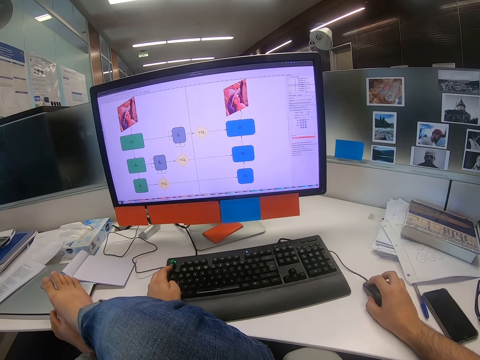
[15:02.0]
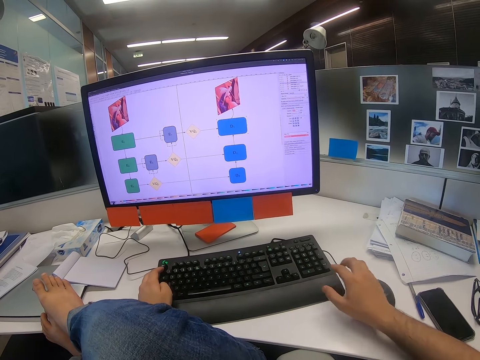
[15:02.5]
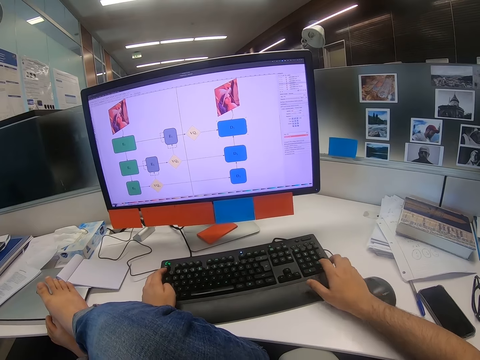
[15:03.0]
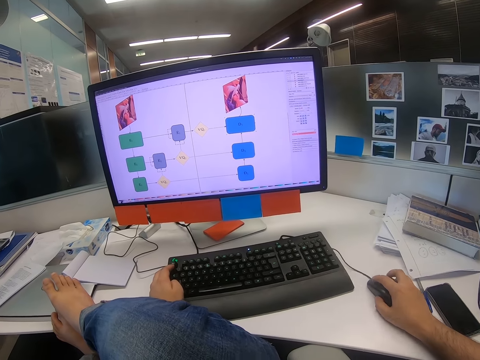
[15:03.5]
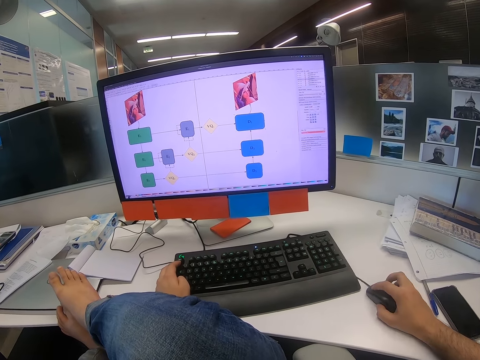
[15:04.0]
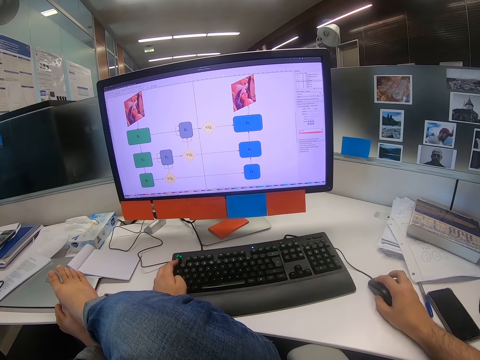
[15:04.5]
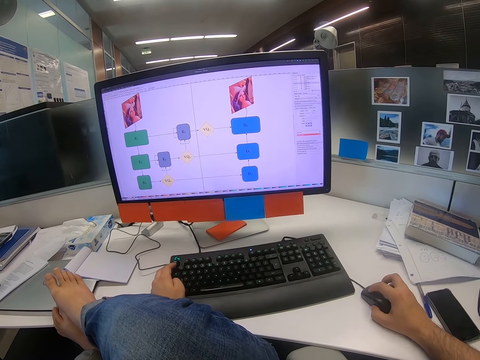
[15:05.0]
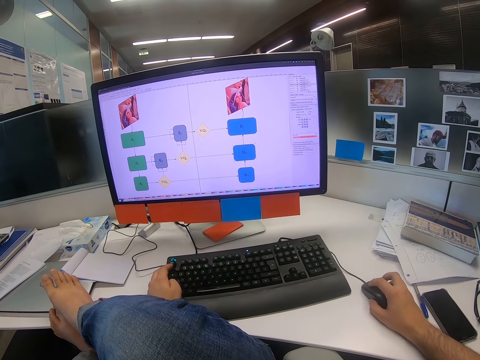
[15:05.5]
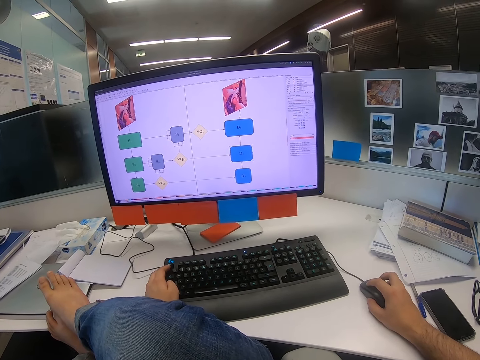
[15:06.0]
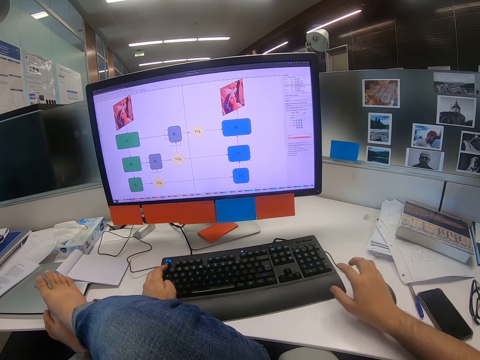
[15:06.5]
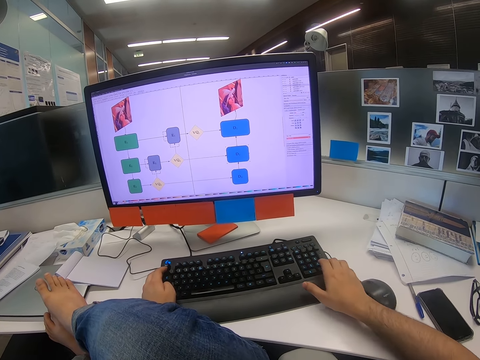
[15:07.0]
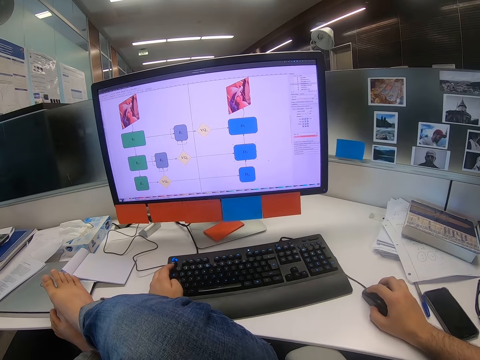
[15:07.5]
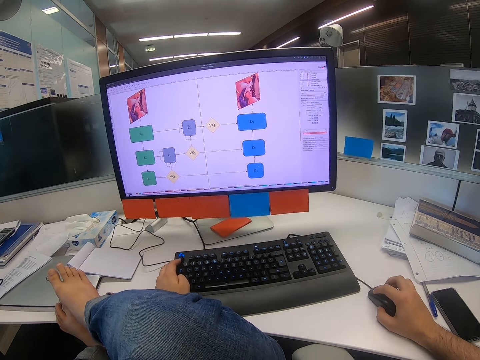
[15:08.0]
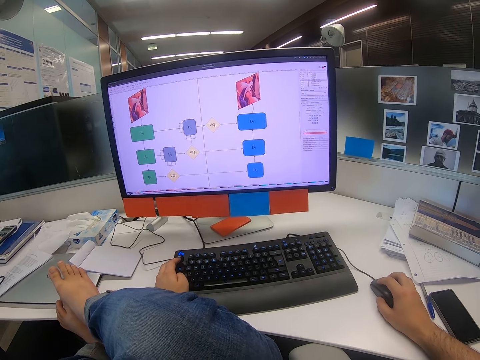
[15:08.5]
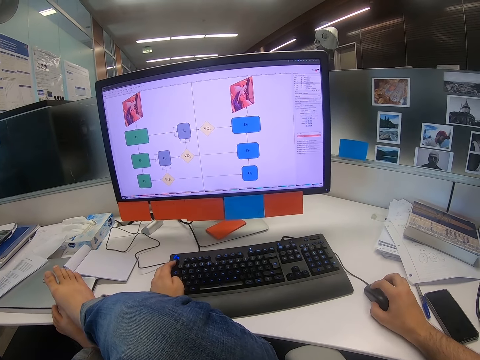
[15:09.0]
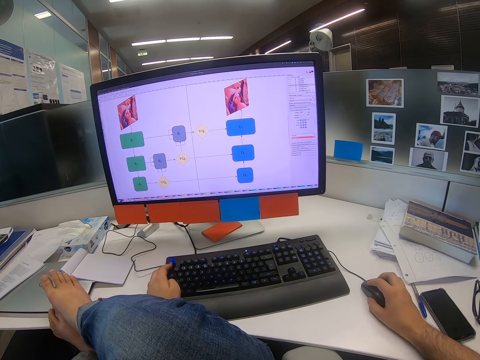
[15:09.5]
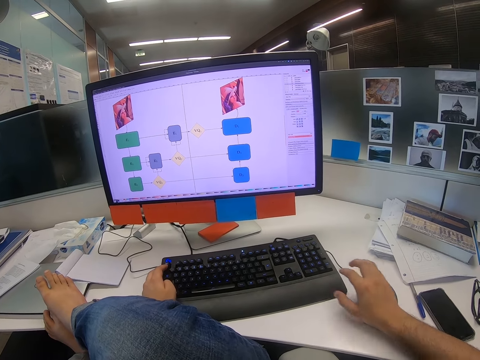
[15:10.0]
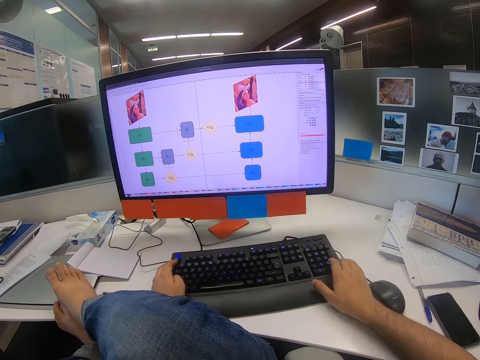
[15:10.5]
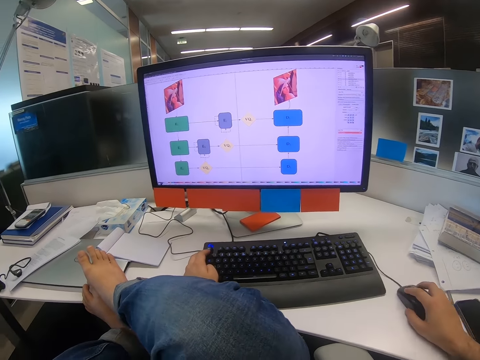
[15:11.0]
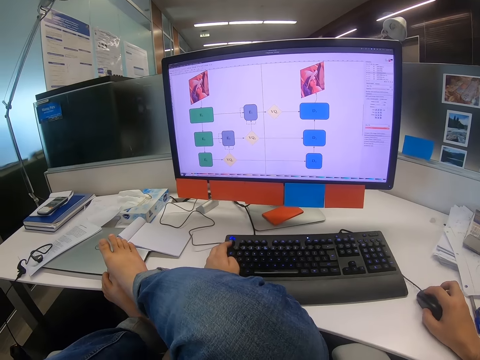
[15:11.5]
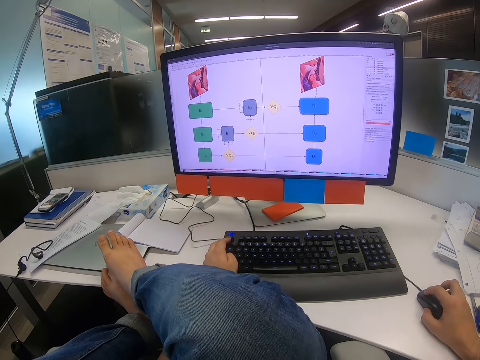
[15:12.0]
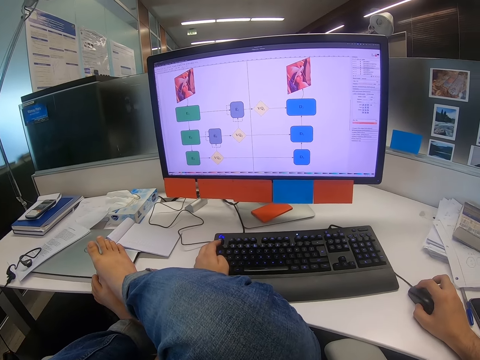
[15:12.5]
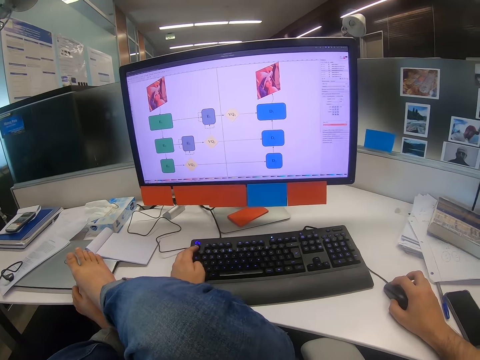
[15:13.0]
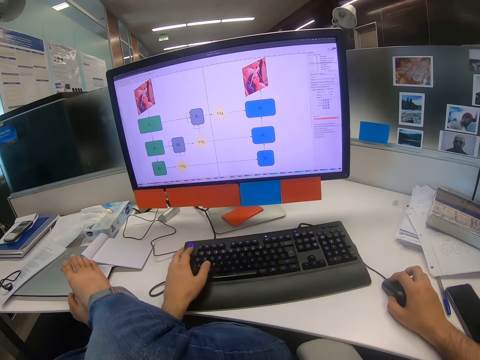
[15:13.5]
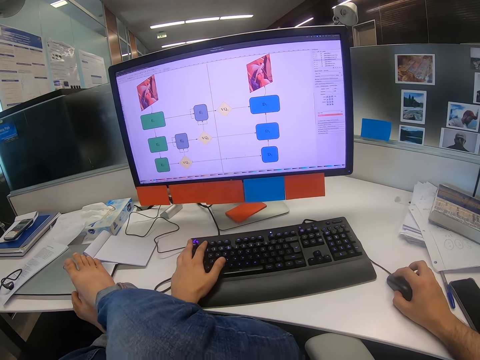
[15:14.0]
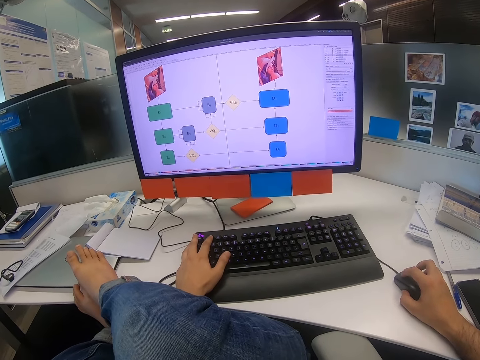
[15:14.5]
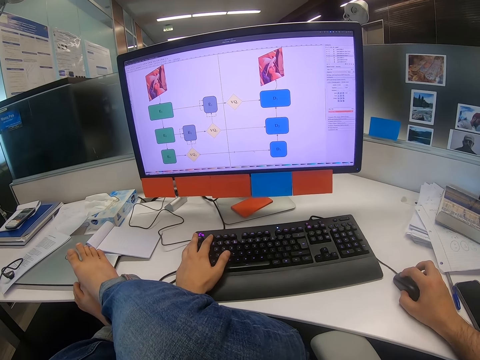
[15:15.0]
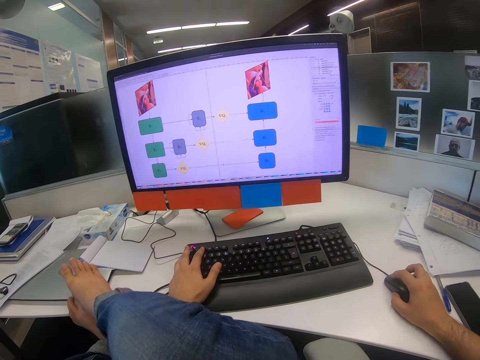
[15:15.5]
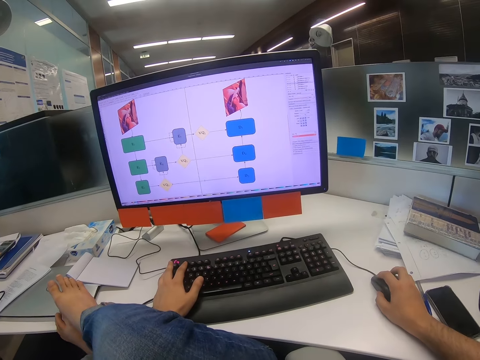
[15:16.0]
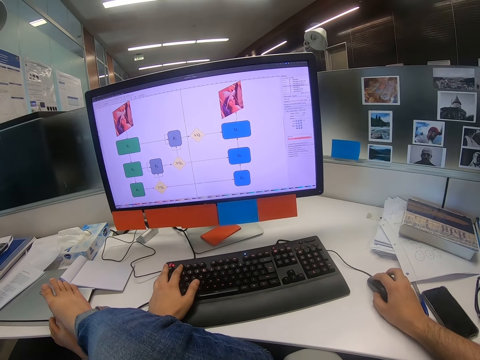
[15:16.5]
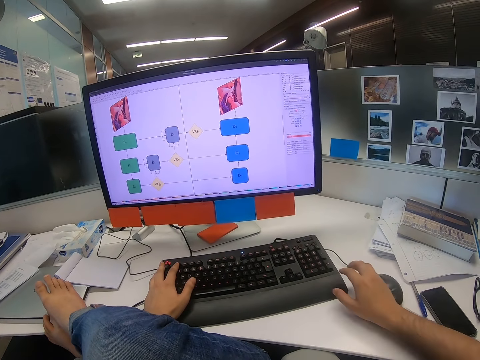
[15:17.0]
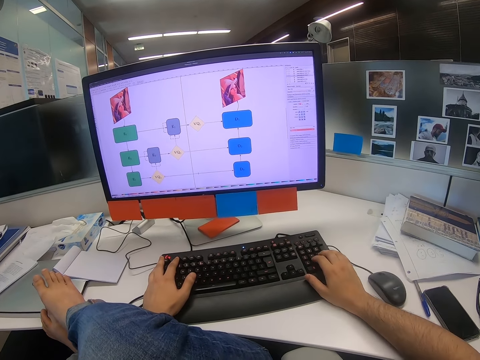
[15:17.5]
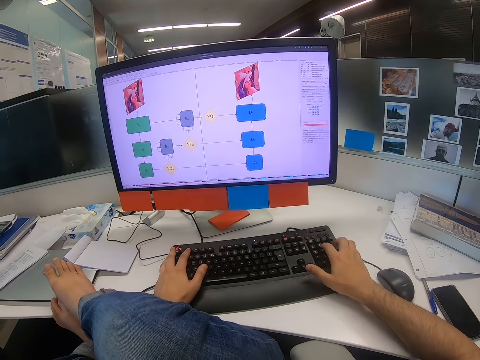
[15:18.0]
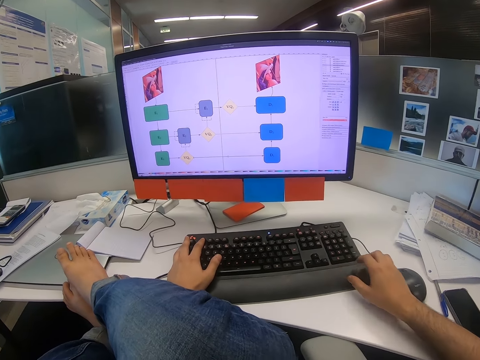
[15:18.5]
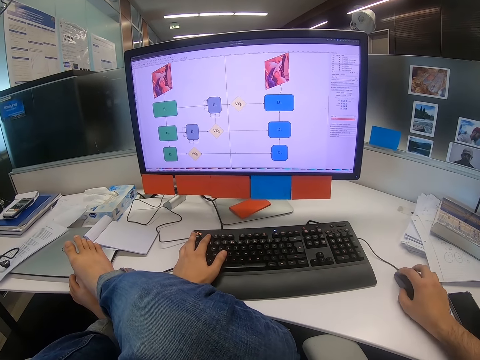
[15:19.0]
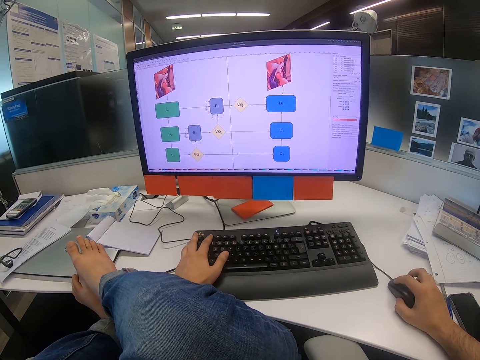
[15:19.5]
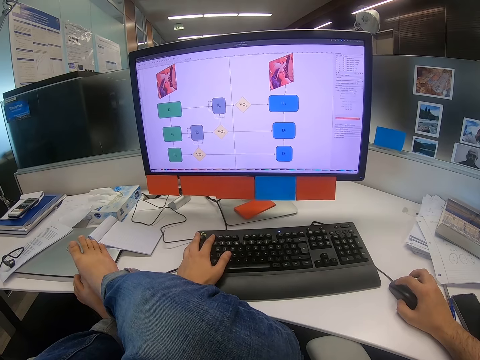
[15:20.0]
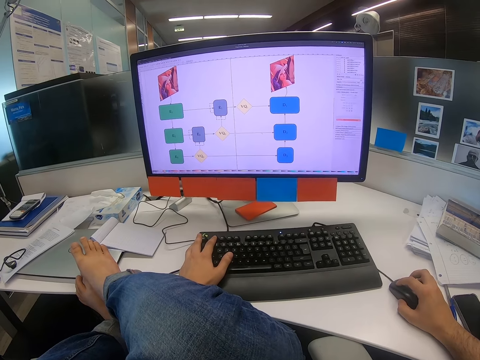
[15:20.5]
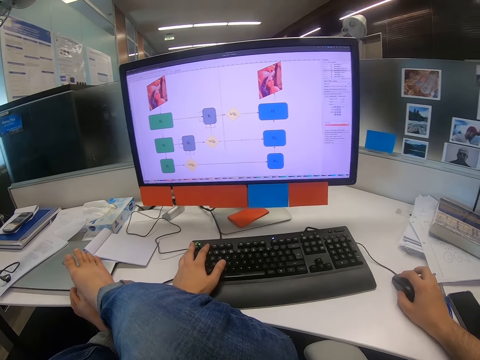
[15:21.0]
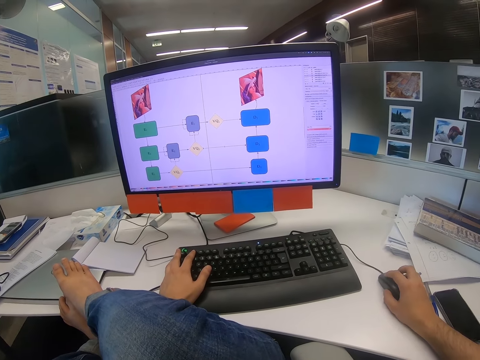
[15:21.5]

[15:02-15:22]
The camera wearer releases the mouse from the right hand. They lift the right hand. They press on a button on the keyboard with the right hand. They lift the right hand. They touch the mouse with the right hand. They move the mouse with the right hand. They lift the right hand. They move the right hand. They press on a button on the keyboard with the right hand. They move the right hand. They touch the mouse with the right hand. They move the mouse with the right hand. They release the mouse from the right hand. They move the right hand. They press on a button on the keyboard with the right hand. They move the right hand. They touch the mouse with the right hand. They move the mouse with the right hand. They move the left hand. They move the mouse with the right hand.

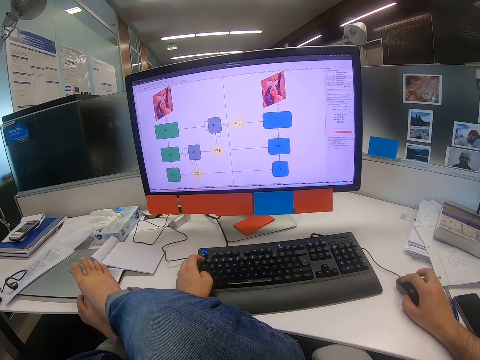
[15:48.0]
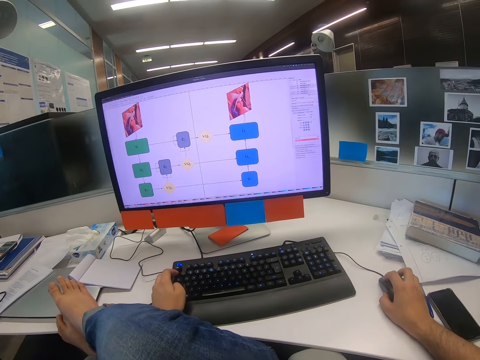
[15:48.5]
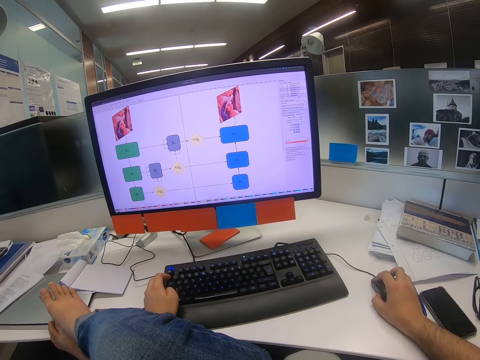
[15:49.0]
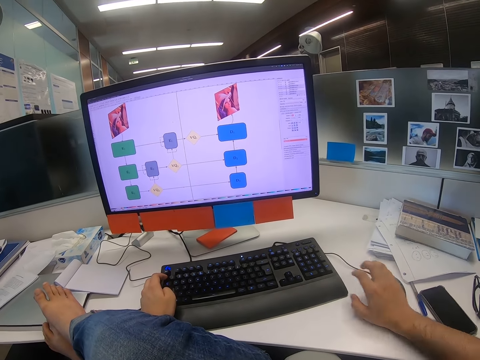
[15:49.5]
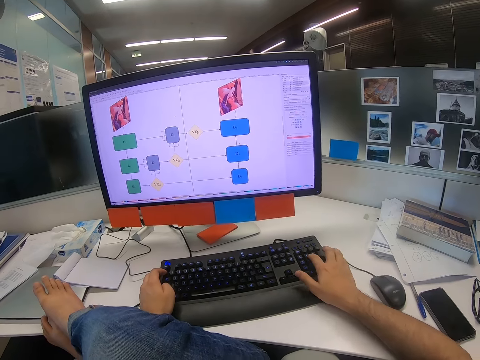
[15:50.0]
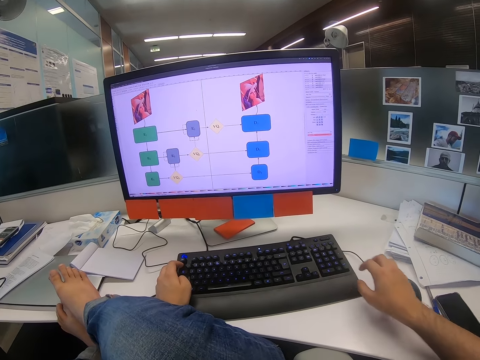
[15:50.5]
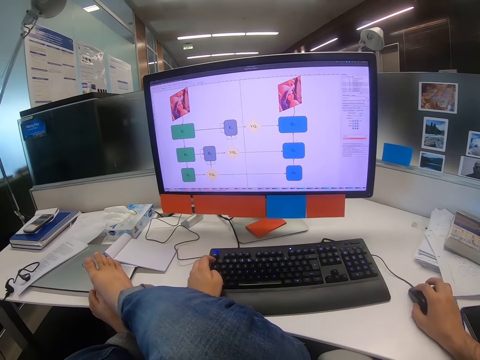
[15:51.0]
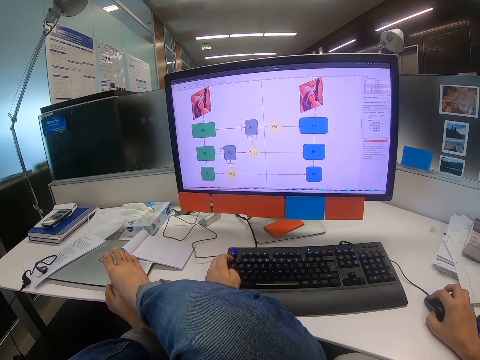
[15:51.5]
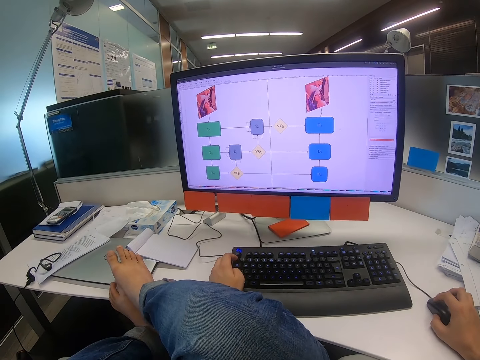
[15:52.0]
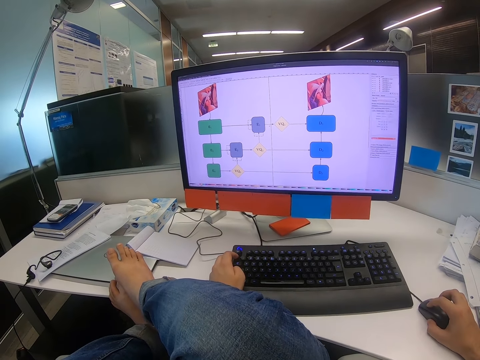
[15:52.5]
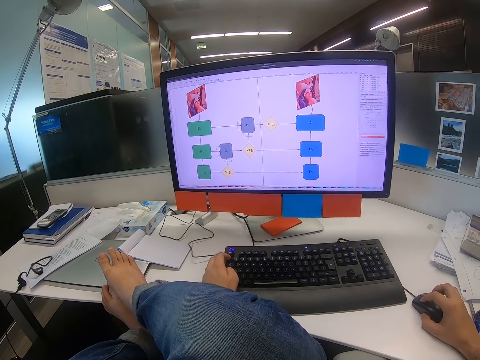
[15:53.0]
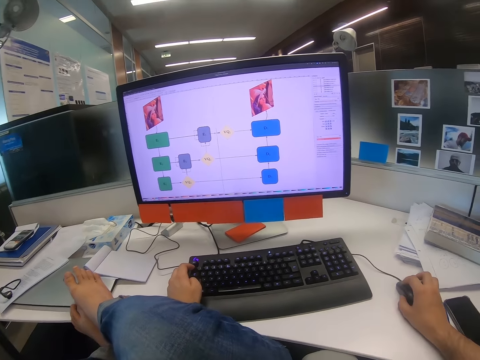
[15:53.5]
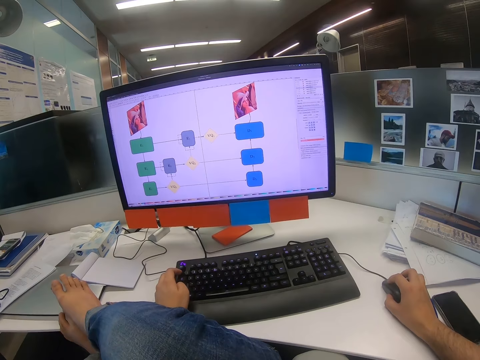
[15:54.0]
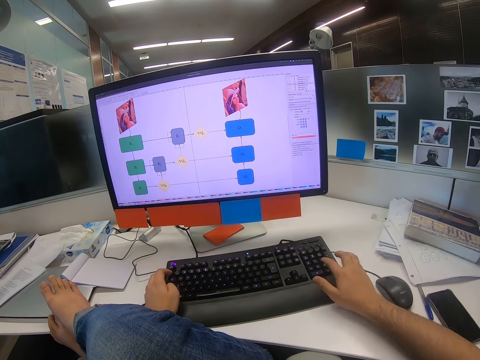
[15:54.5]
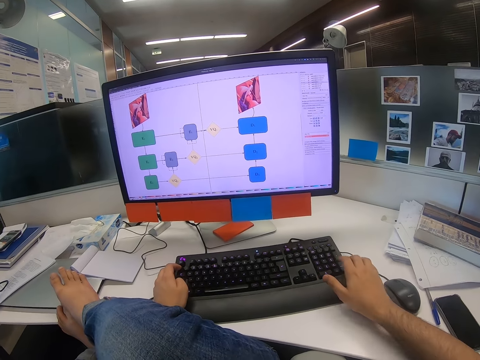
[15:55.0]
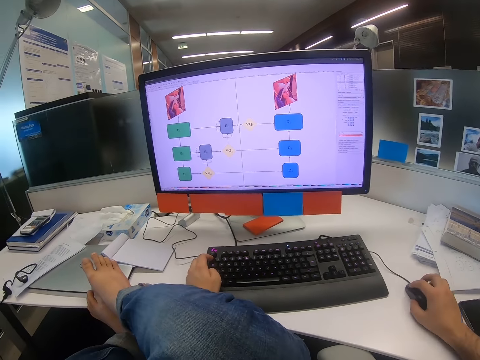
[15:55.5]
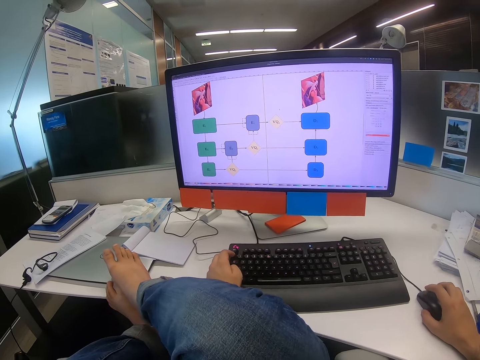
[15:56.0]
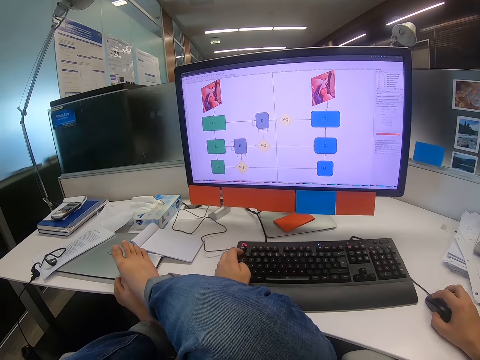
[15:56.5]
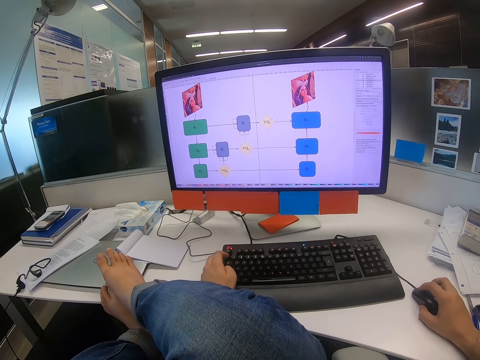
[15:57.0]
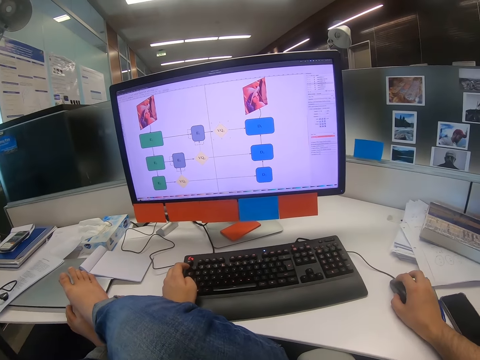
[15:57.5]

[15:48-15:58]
The camera wearer presses on a button on the keyboard with the right hand. They do so again. They touch the mouse with the right hand and move the mouse with the right hand. They press on a button on the keyboard with the right hand. They move the mouse with the right hand.
